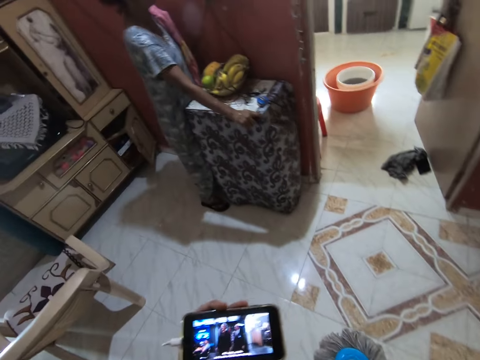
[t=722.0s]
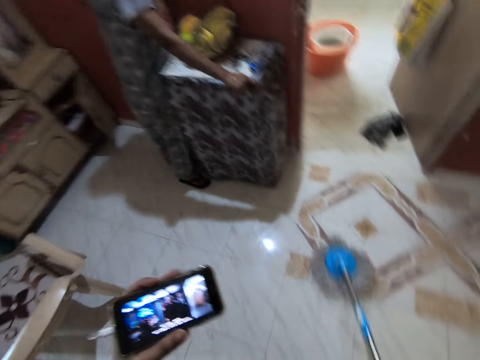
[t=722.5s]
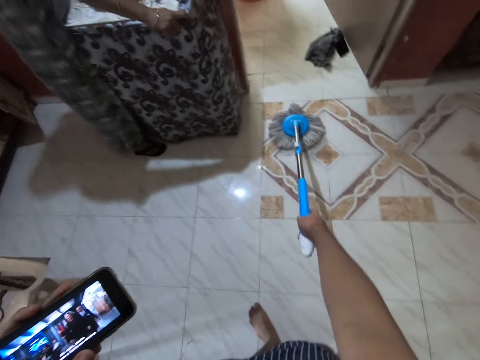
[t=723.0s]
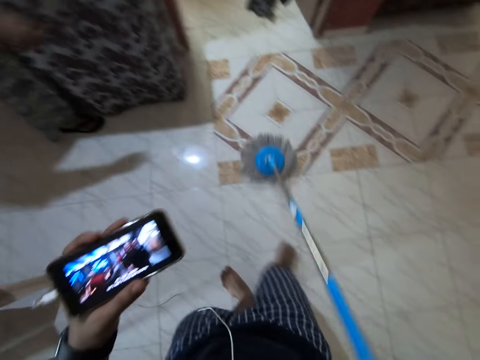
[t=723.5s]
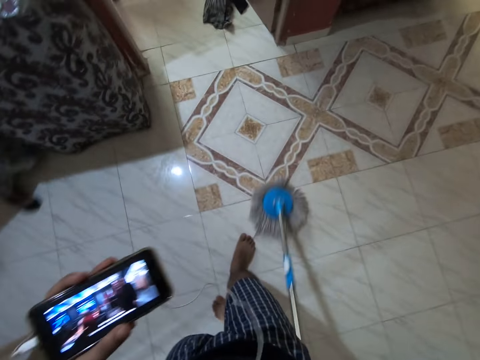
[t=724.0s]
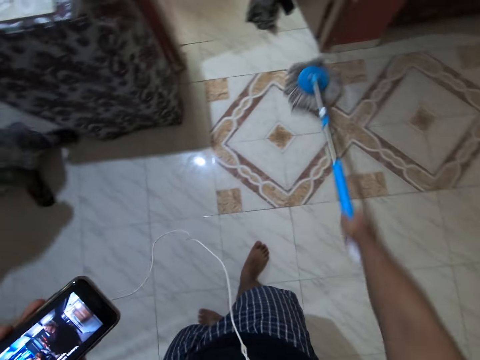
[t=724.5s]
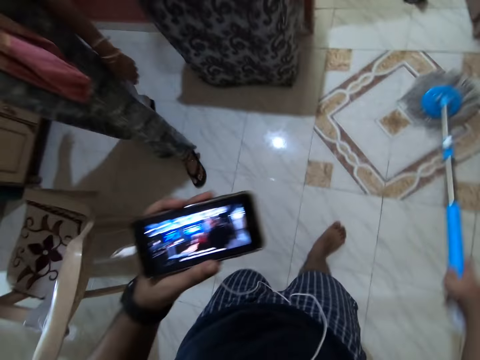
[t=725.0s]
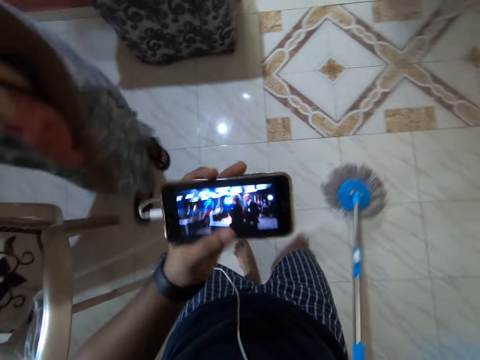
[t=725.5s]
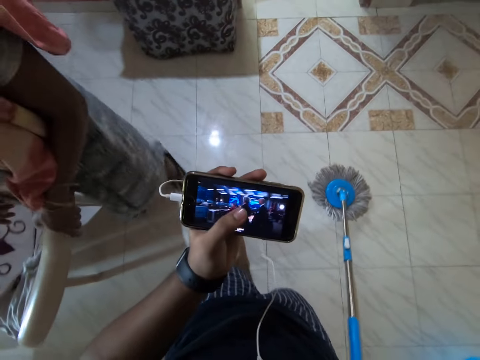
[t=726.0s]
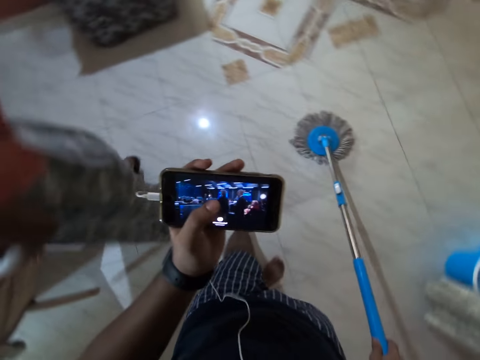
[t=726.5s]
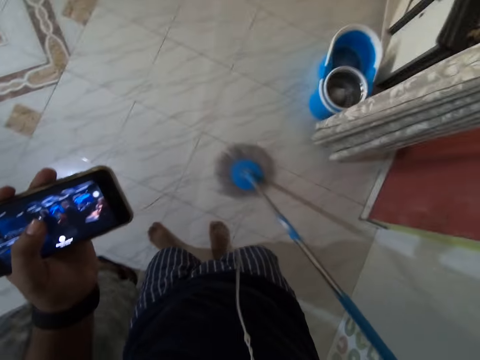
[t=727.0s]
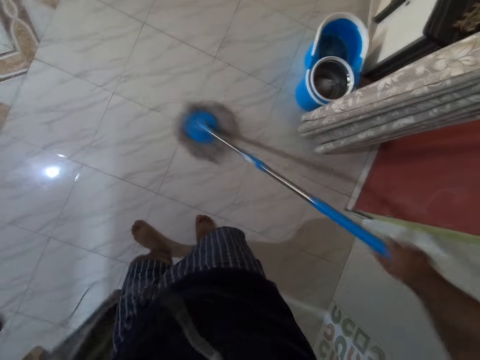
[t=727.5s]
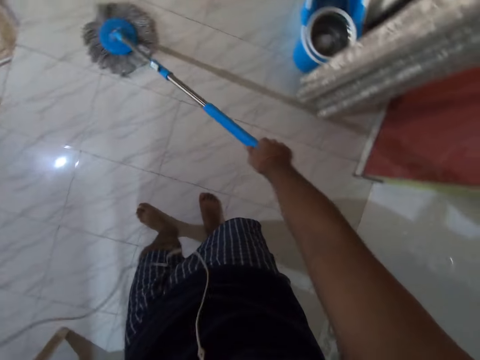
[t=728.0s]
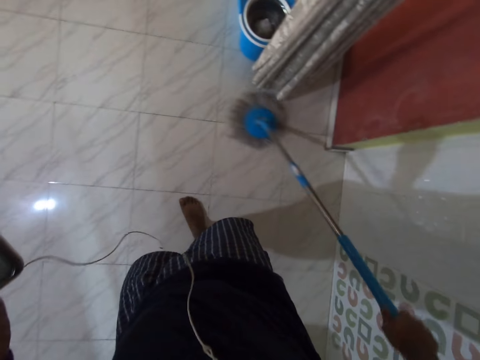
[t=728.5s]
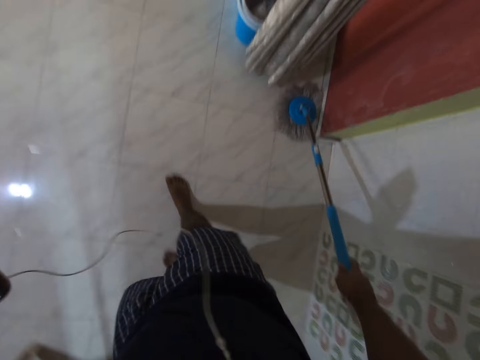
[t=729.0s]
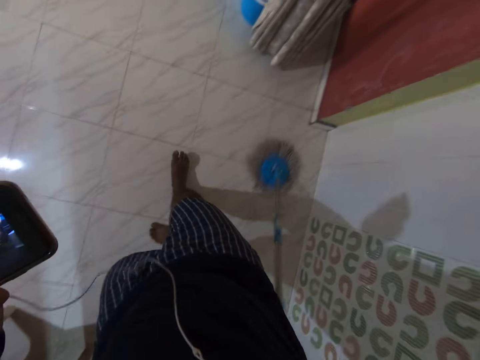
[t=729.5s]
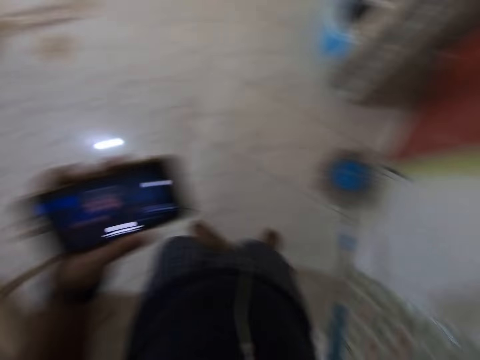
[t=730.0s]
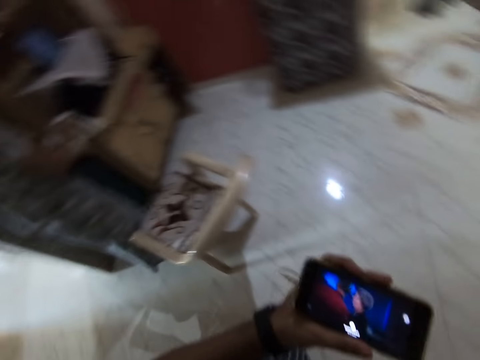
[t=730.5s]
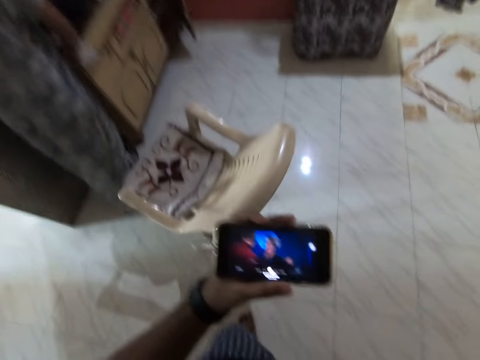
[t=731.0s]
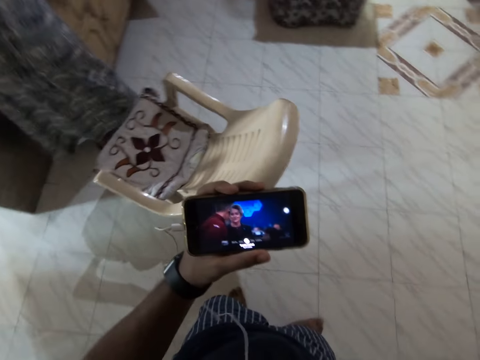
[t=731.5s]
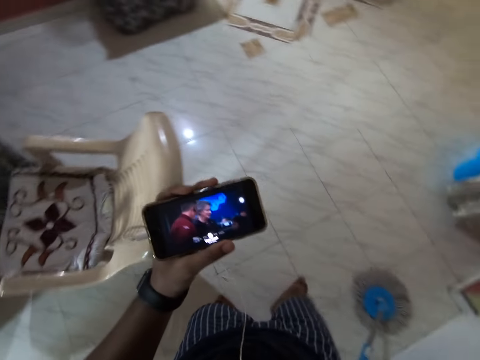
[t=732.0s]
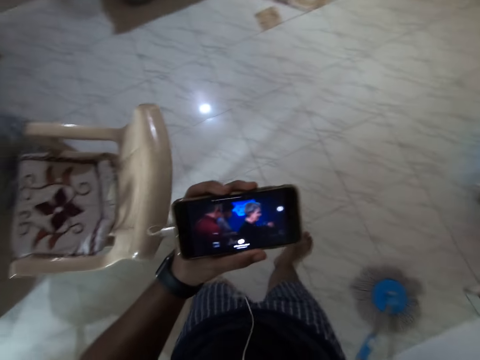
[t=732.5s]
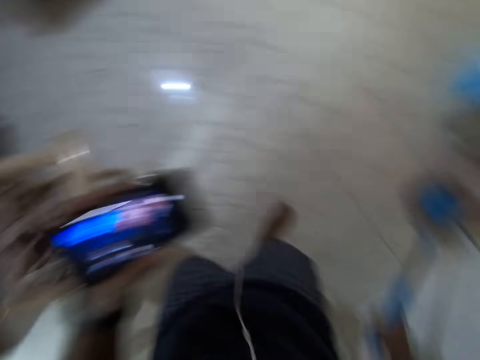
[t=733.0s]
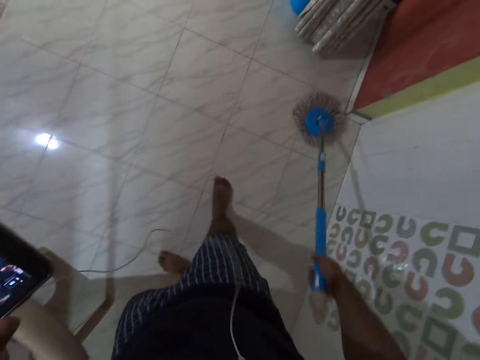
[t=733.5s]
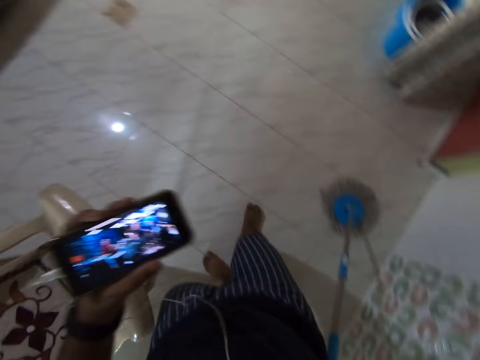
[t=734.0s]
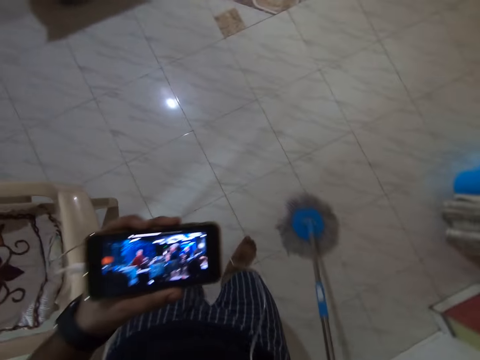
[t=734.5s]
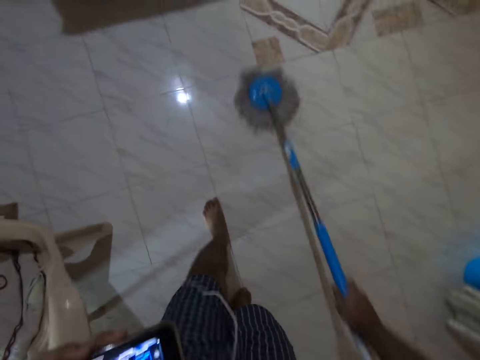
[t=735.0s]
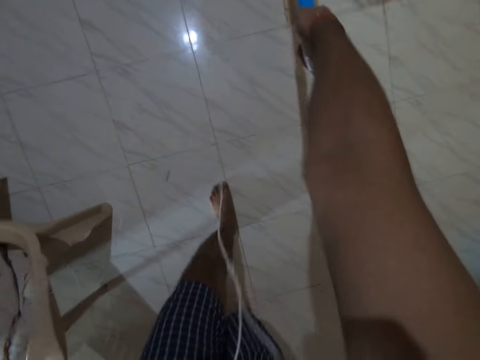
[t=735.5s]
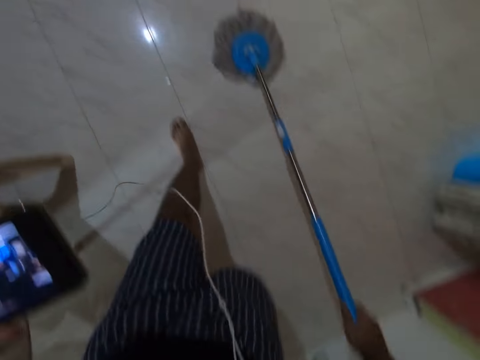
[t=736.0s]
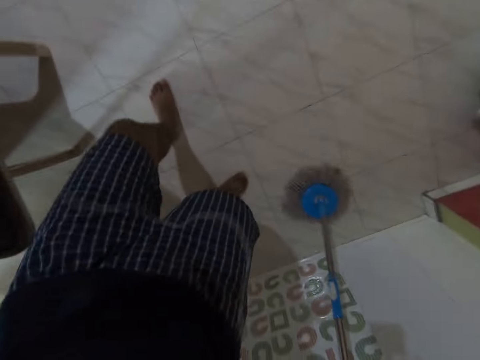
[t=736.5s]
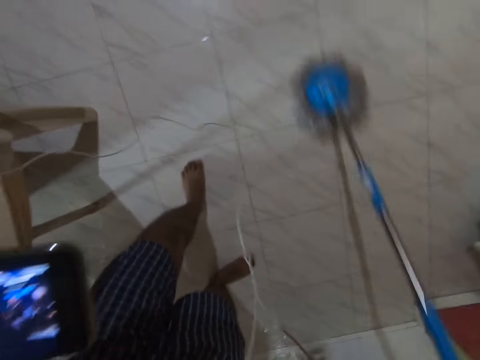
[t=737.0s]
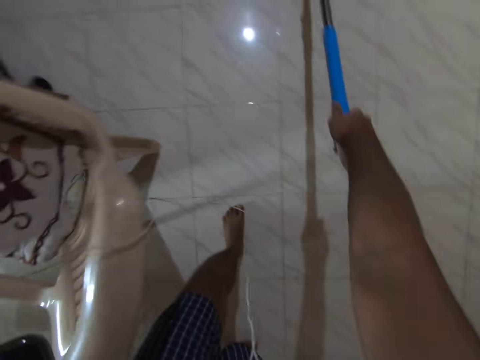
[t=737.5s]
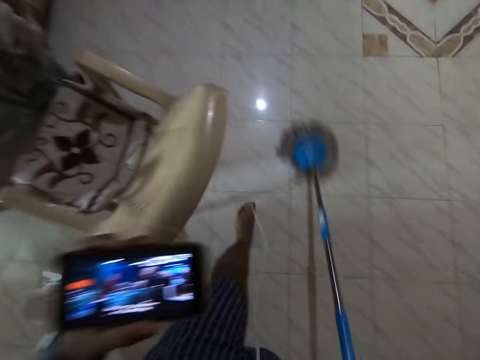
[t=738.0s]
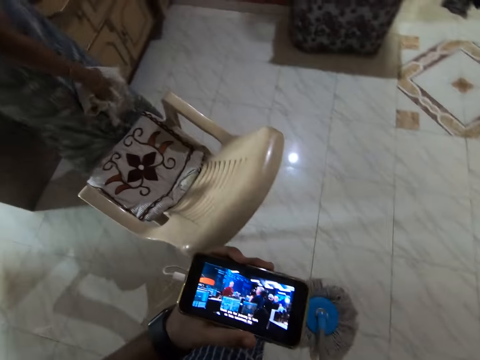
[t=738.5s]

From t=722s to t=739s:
The camera wearer mops the room. They watch via the phone and touch the screen of the phone with a finger. They clean the floor with a mop. They look at the phone. They mop the room.

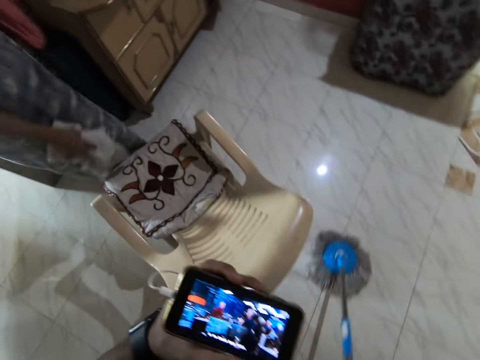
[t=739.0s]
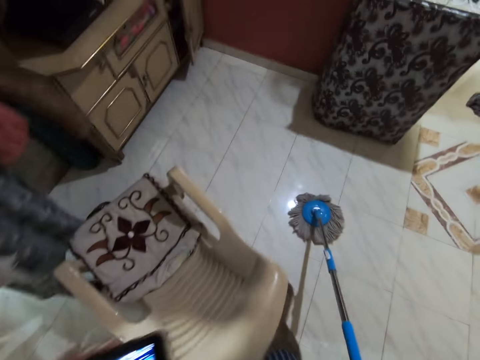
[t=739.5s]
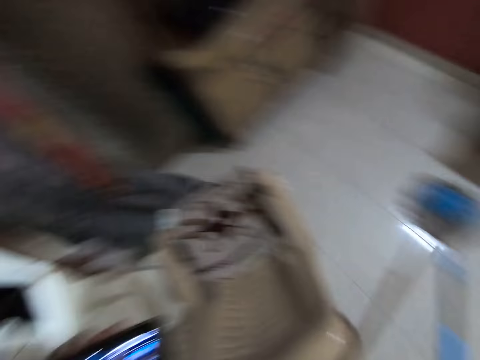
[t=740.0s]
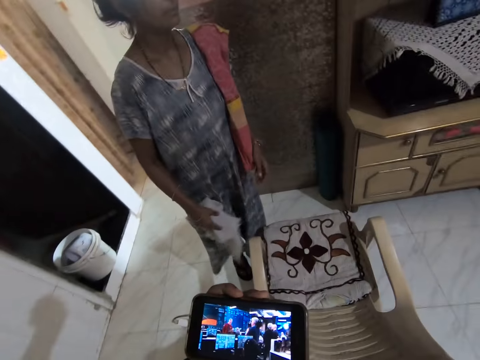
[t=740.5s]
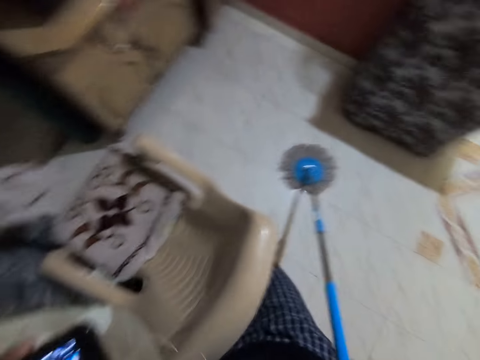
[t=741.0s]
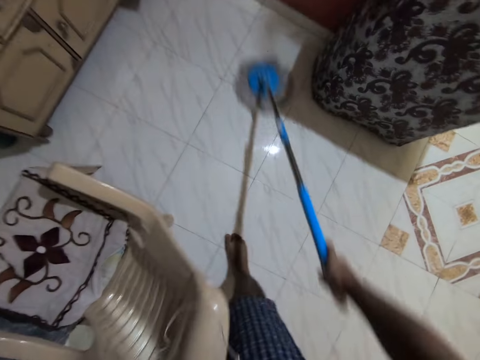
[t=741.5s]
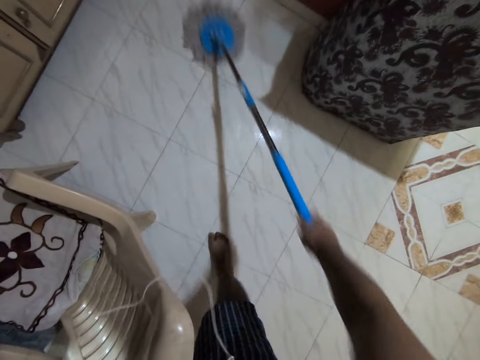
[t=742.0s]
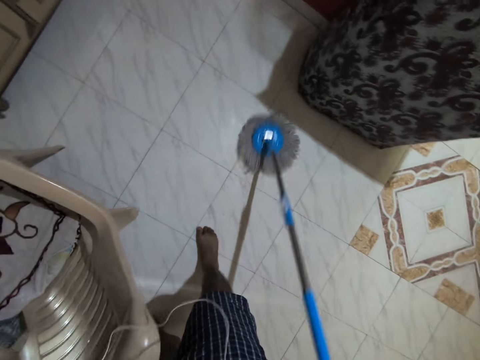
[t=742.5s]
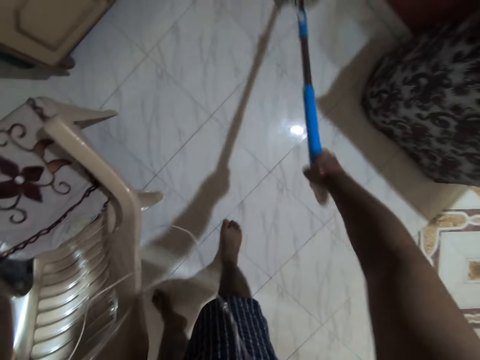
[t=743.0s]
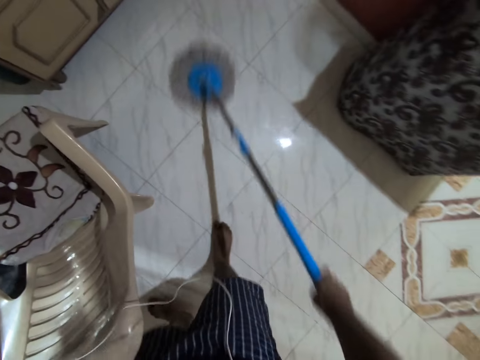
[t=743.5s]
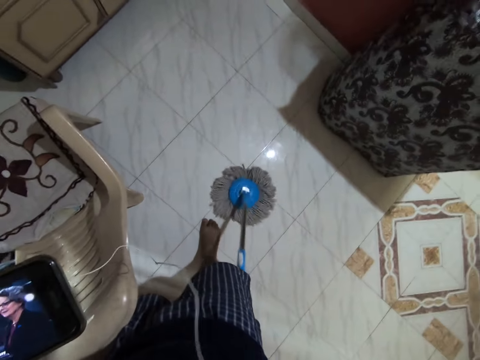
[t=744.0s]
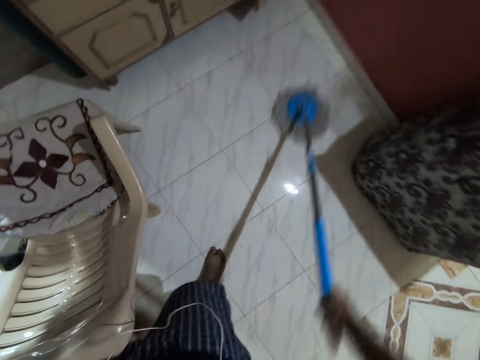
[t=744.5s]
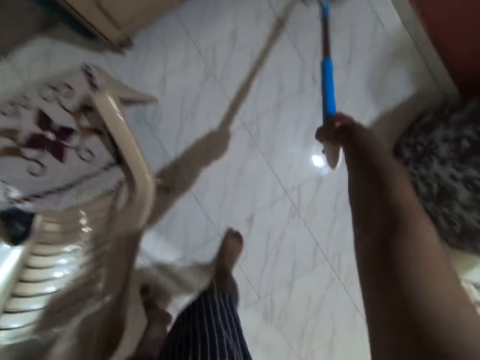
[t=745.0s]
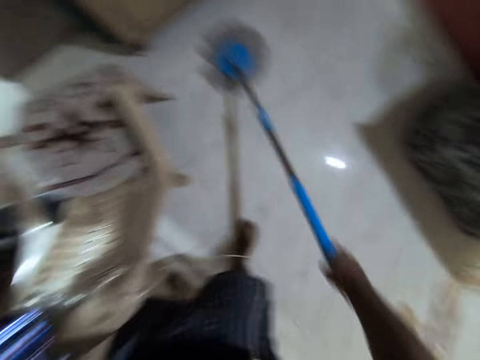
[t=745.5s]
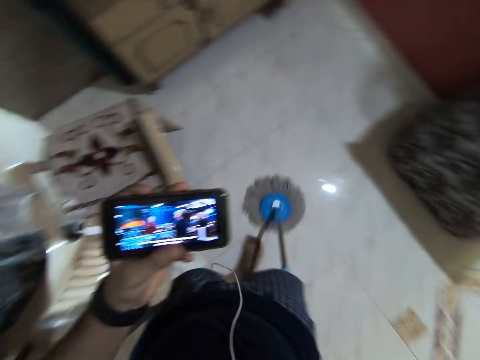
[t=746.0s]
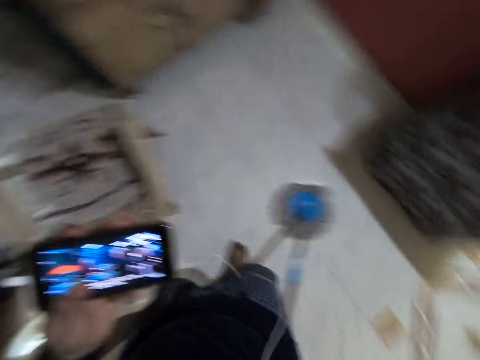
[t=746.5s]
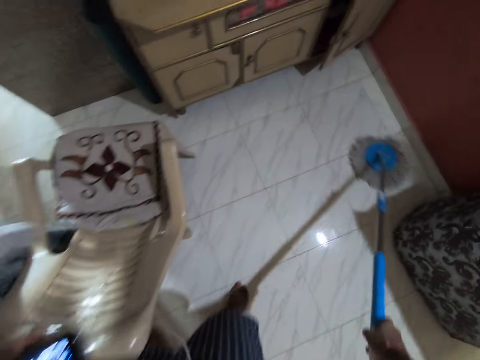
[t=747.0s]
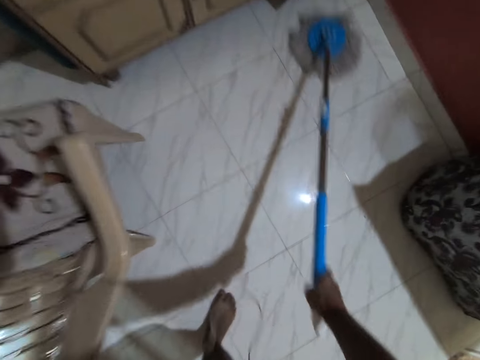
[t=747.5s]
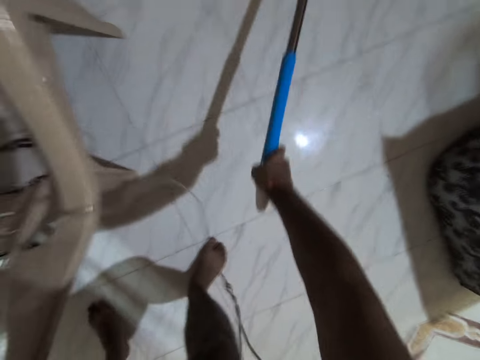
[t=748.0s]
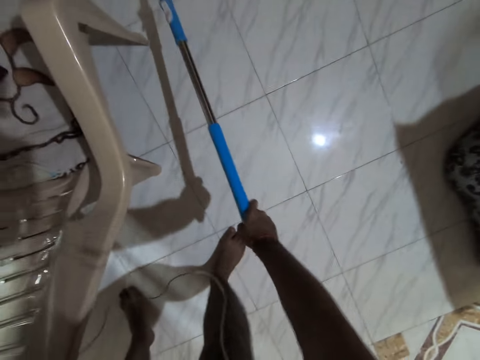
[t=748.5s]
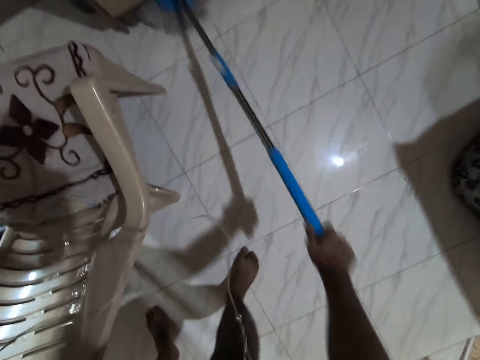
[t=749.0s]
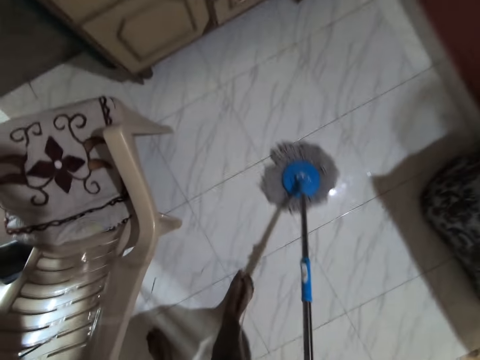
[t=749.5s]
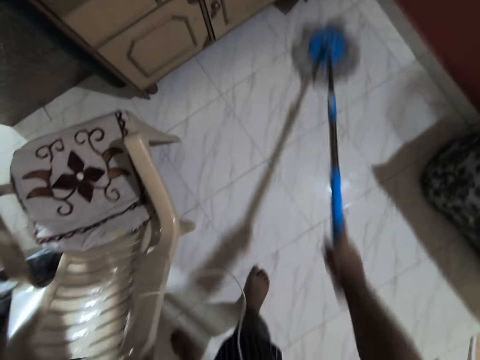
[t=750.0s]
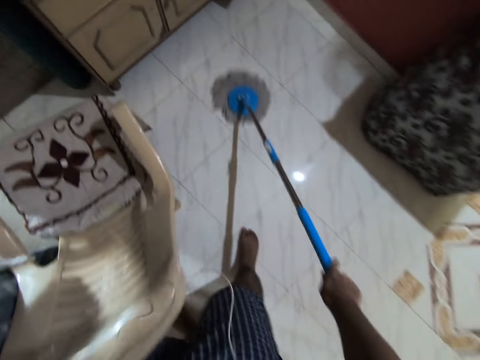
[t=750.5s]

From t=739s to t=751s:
The camera wearer converses with a woman. They mop the room.
